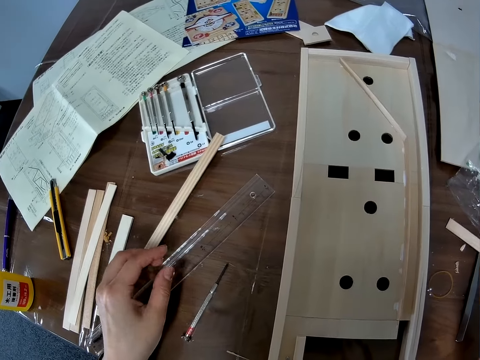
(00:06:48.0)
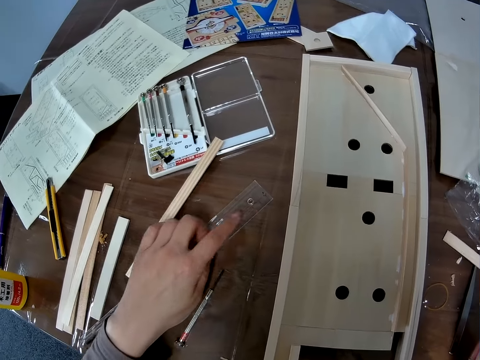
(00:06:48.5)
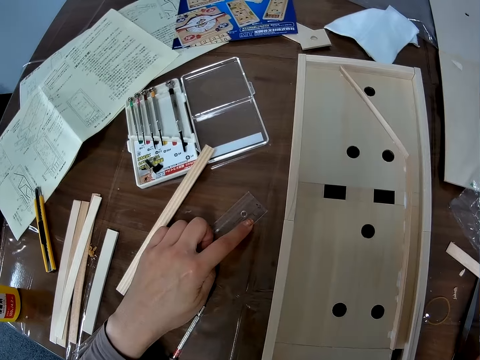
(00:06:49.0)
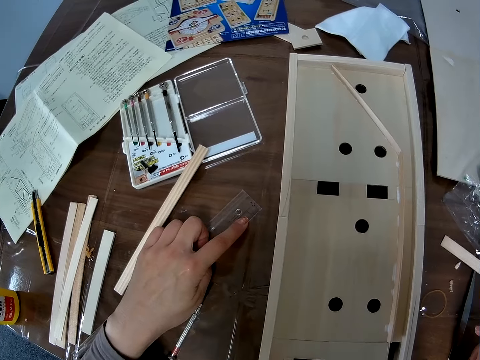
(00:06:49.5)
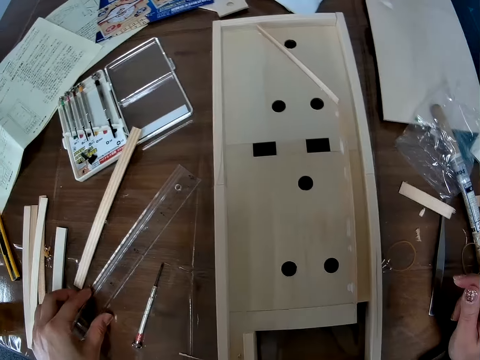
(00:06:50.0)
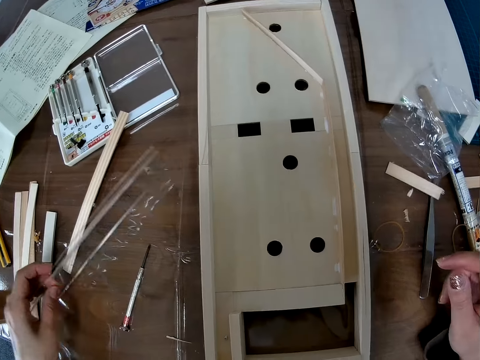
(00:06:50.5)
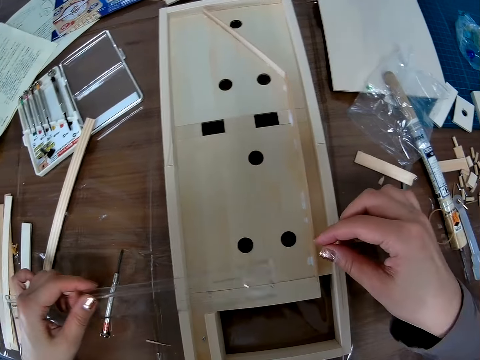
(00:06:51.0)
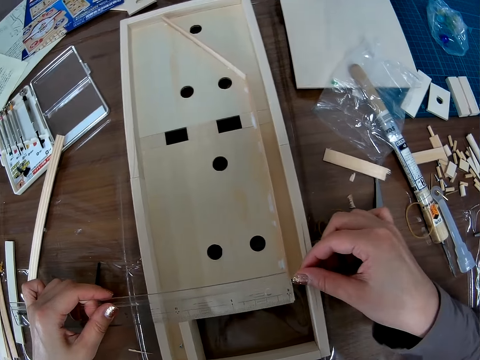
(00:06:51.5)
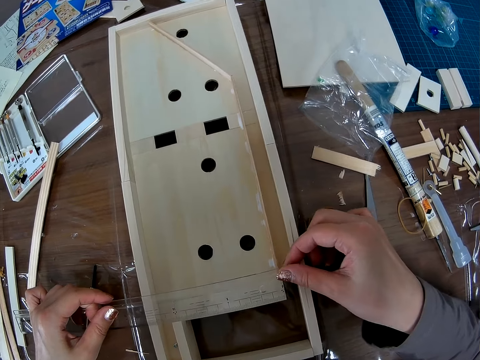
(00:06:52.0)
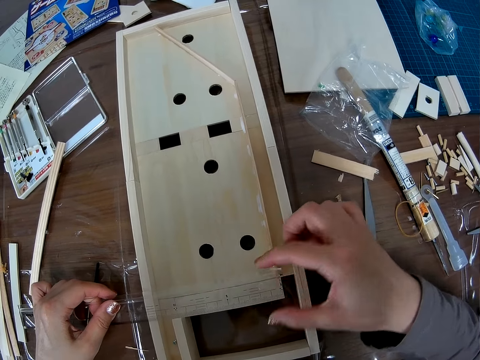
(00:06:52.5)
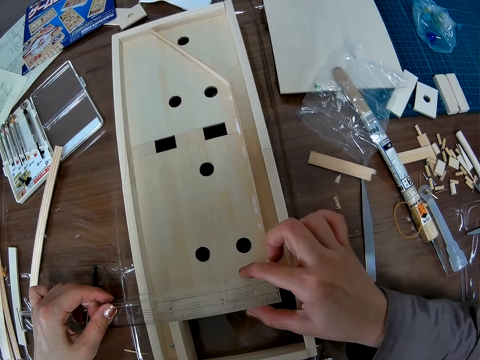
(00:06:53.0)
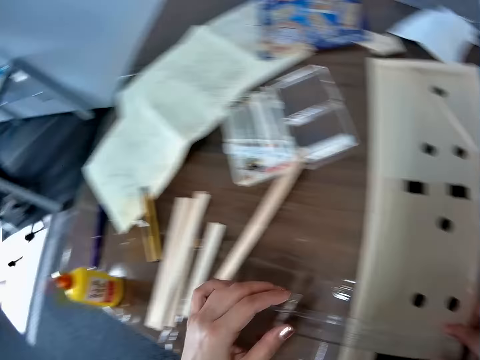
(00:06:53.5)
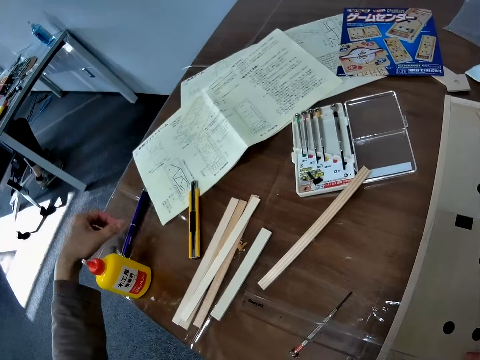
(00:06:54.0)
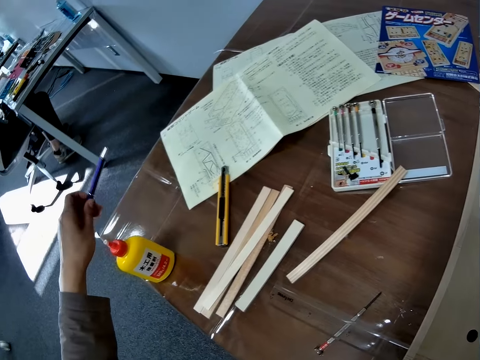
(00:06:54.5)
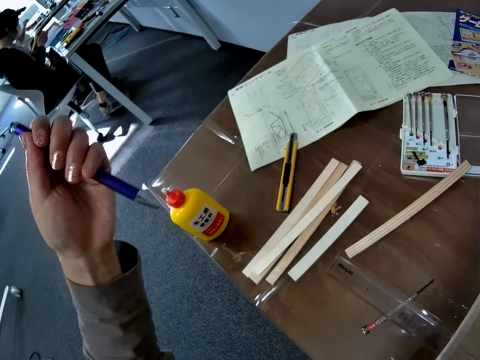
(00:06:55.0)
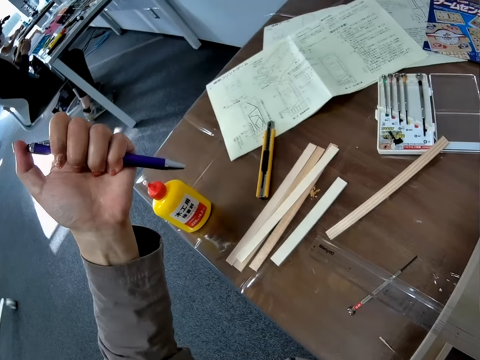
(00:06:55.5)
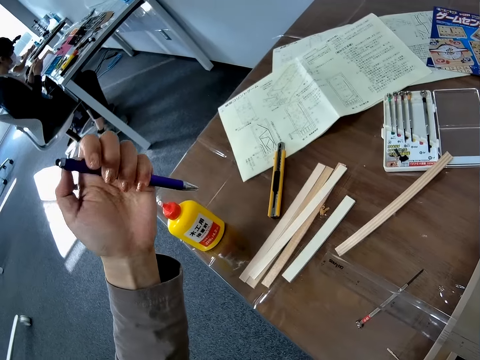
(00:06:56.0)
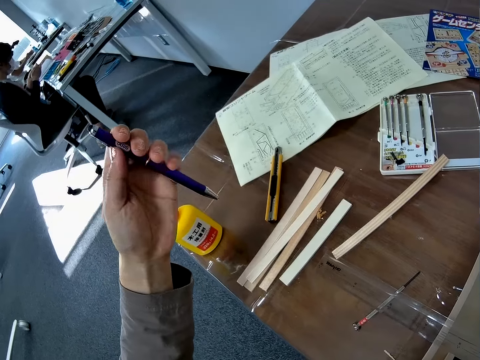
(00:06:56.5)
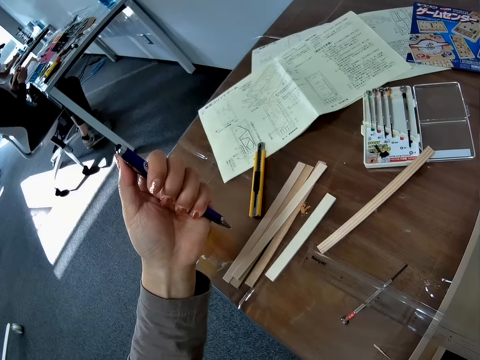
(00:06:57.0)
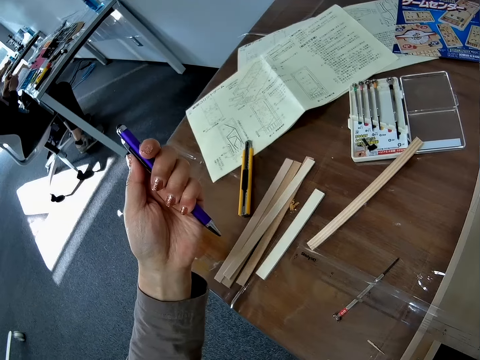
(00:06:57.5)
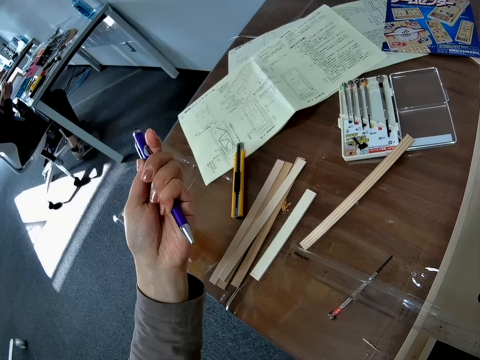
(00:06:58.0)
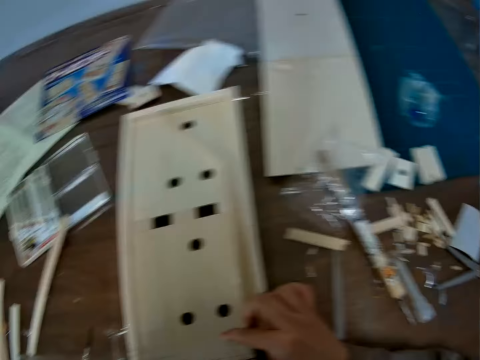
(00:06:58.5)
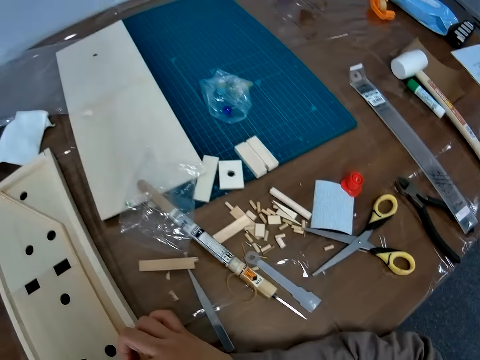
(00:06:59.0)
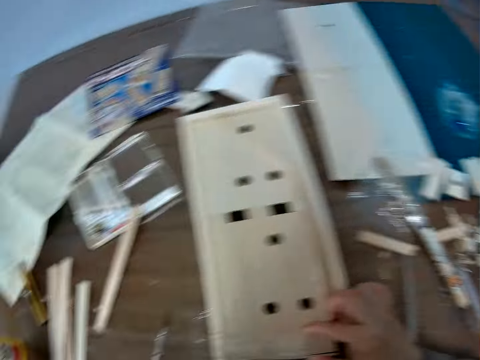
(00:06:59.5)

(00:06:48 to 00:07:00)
The camera wearer moves the woodcraft piece. He picks up the scale ruler on the table. He places the scale ruler on the wooden craft. He picks up the pen on the table with his left hand. He turns the pen power on. He presses on the pen. He looks around the table.

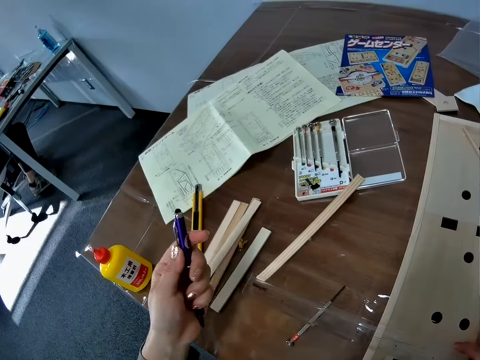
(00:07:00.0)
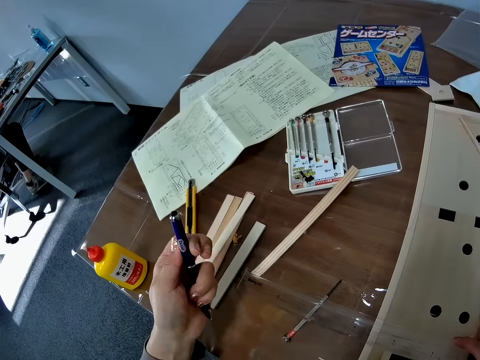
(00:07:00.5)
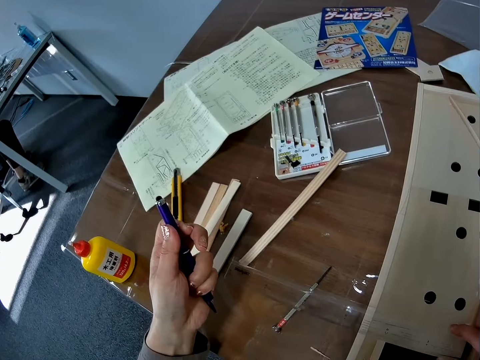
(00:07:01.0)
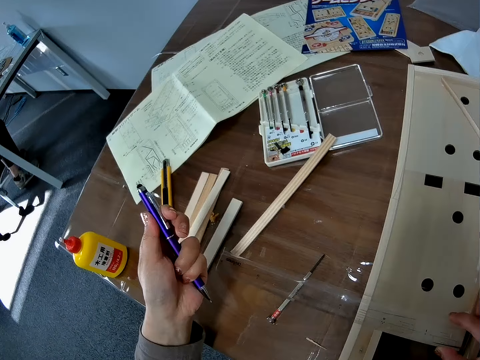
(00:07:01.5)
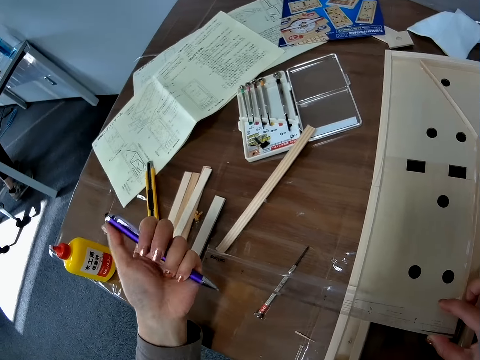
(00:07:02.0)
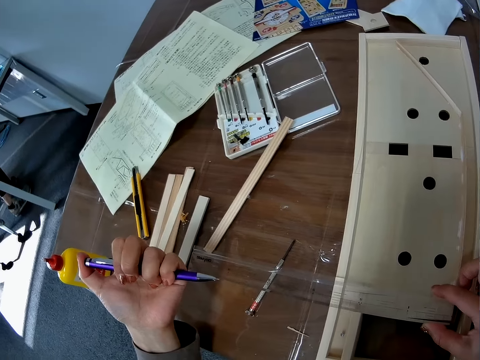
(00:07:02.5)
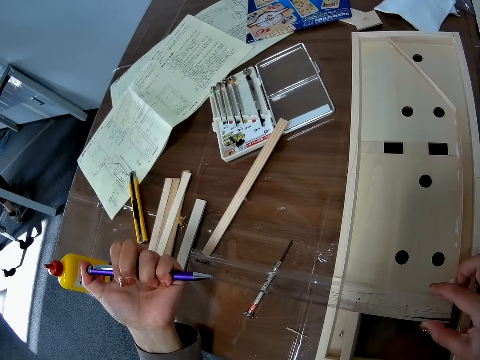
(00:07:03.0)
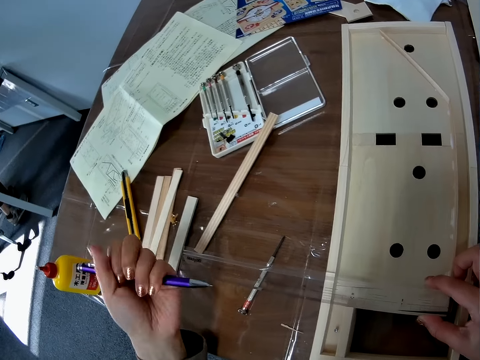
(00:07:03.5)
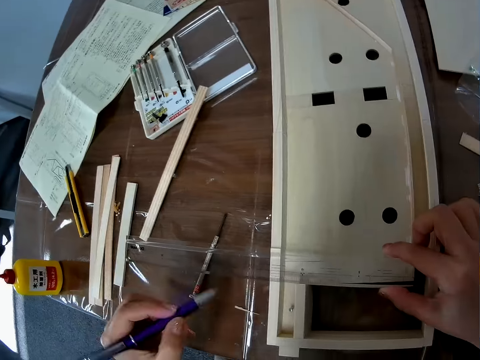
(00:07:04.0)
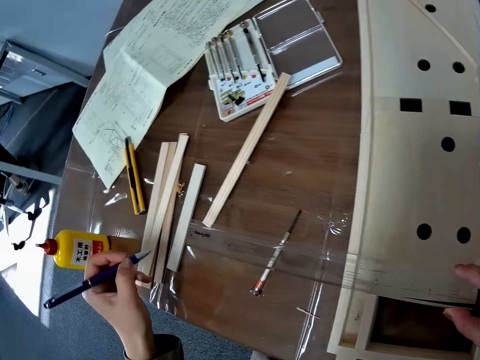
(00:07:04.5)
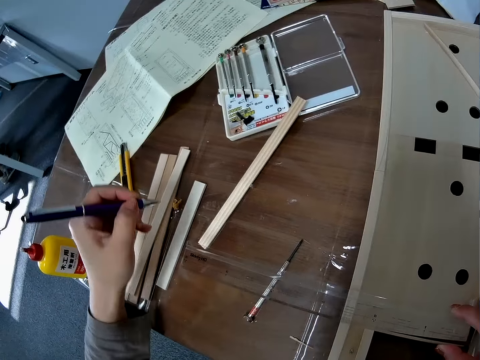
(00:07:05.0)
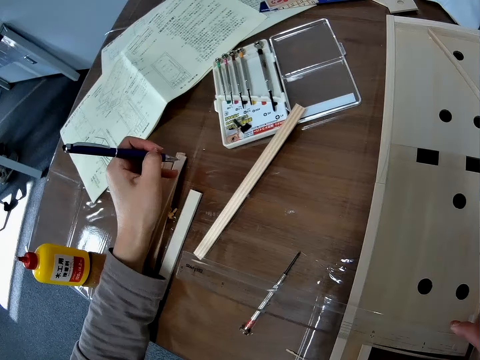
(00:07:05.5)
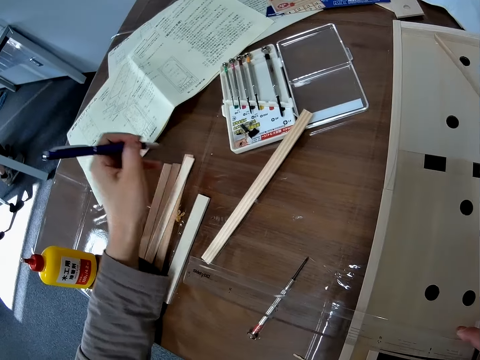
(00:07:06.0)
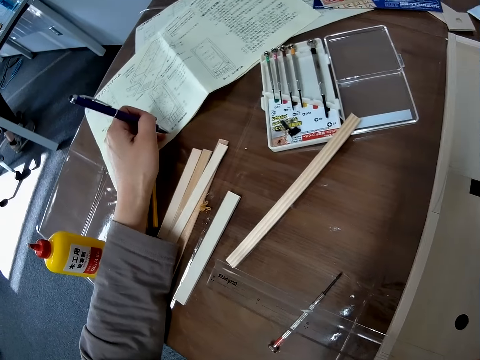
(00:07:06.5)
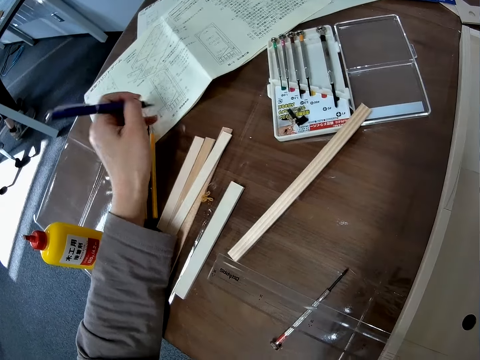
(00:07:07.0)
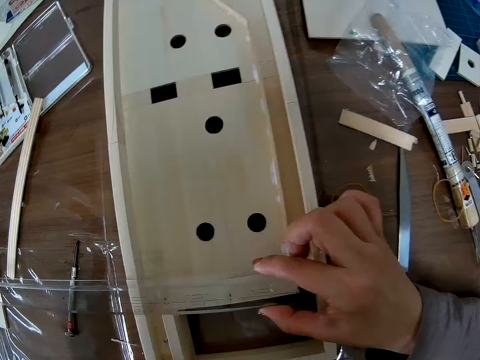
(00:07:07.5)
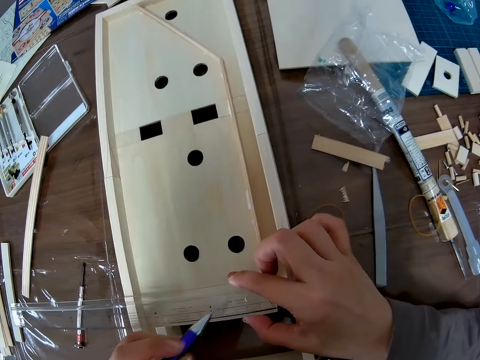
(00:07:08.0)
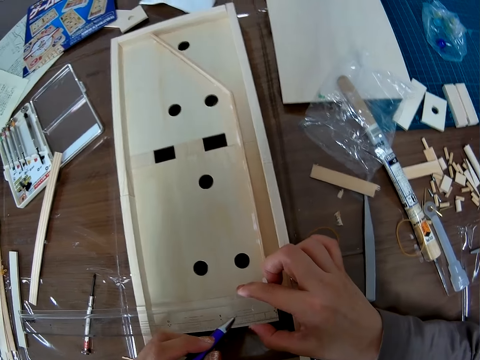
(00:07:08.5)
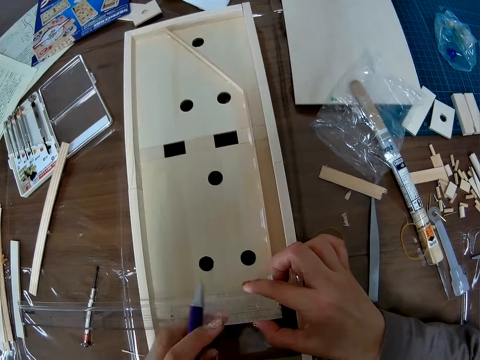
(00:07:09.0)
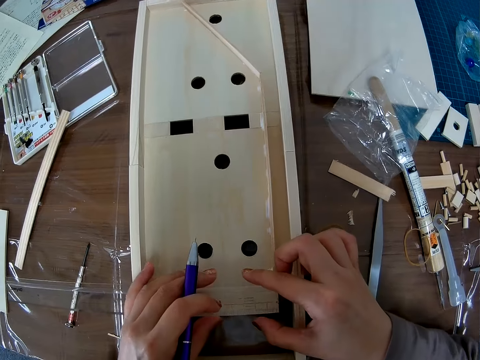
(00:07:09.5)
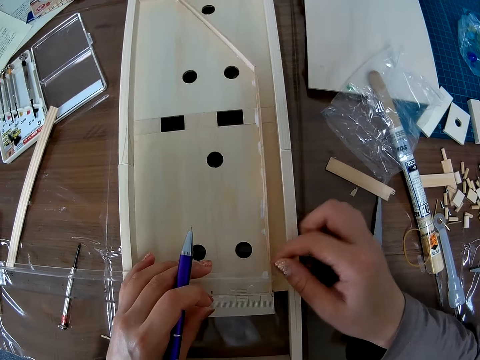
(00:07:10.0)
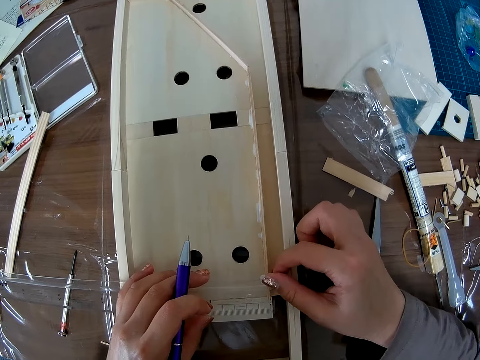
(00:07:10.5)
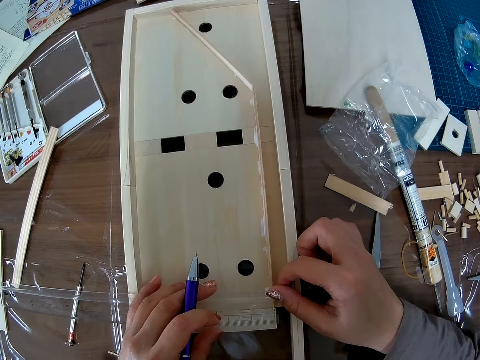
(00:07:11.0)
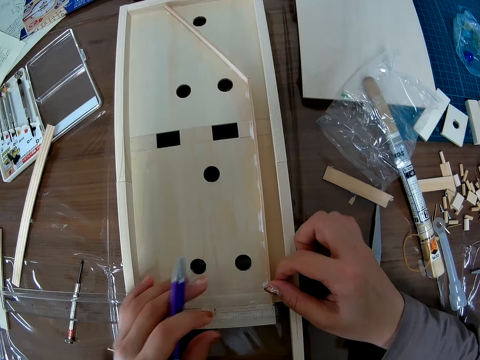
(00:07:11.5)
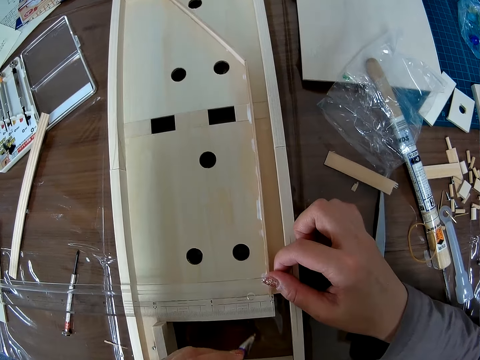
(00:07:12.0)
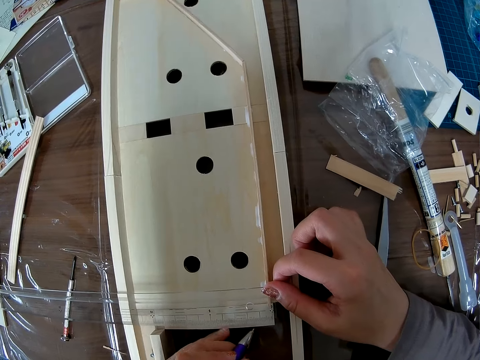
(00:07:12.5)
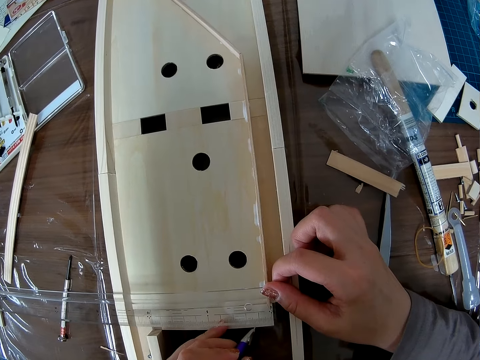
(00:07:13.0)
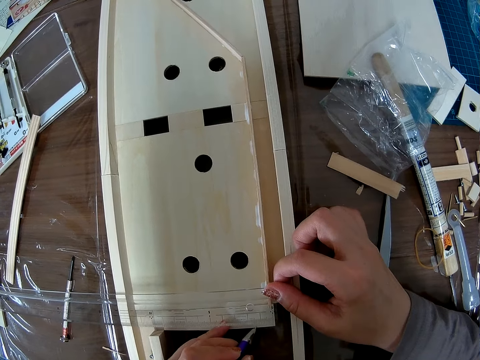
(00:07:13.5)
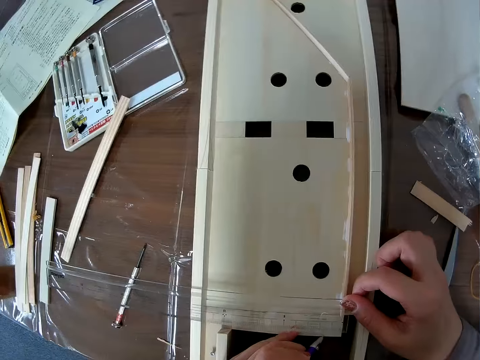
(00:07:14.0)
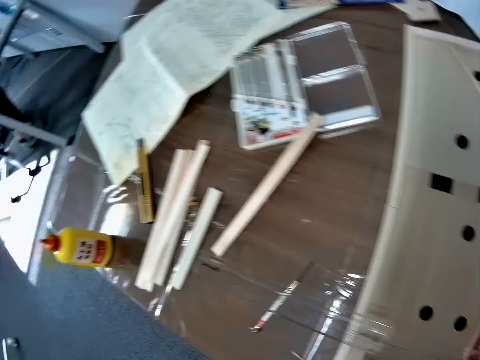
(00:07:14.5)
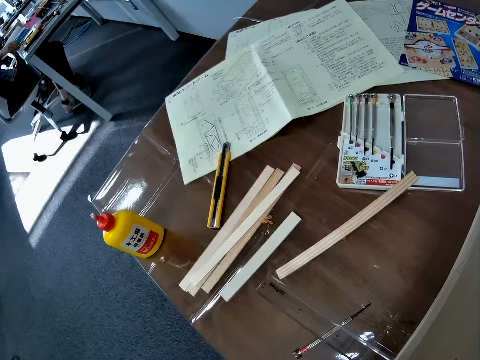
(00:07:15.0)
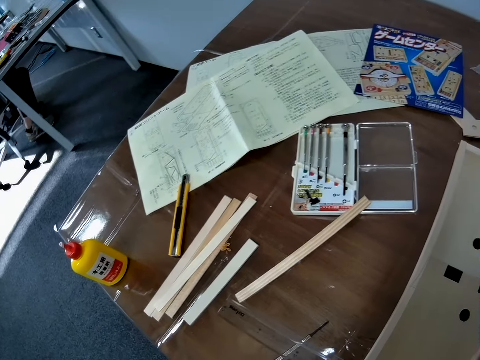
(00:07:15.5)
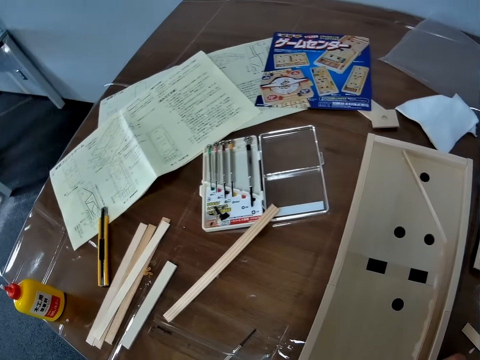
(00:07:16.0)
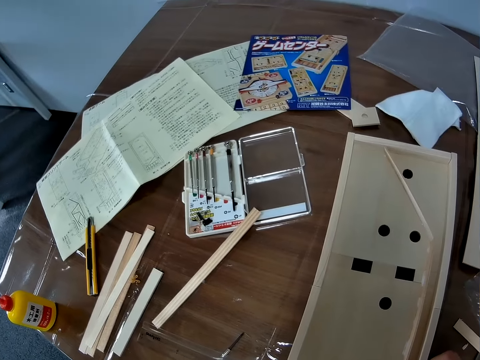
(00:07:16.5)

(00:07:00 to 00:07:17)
The camera wearer opens a pen. They press the pen. They point at a craft piece with the pen. They try the pen on a manual. They write with the pen on the leaflet. They move a ruler on the wooden craft board. They mark some measurement on the wooden craft. They look at the manual.
